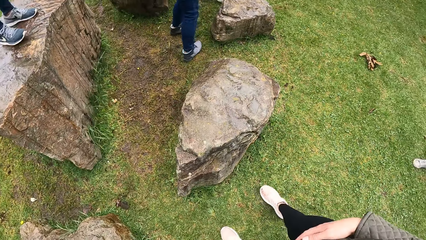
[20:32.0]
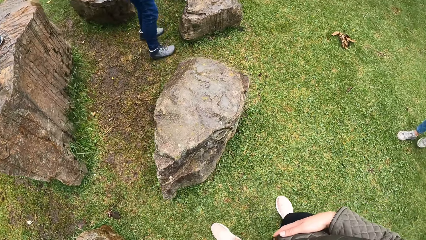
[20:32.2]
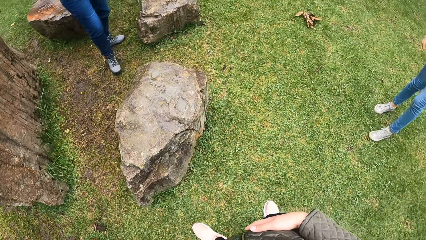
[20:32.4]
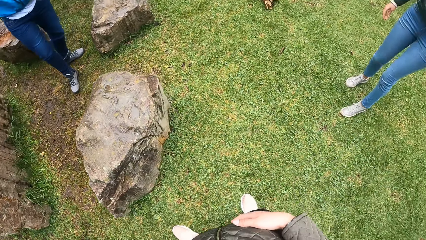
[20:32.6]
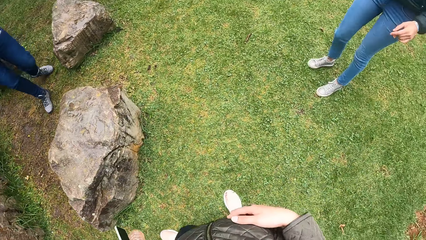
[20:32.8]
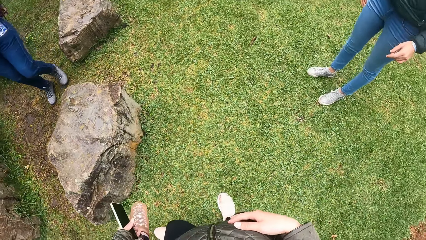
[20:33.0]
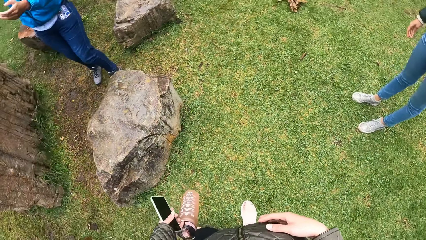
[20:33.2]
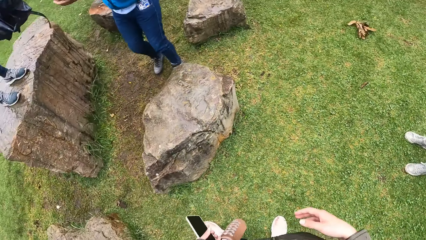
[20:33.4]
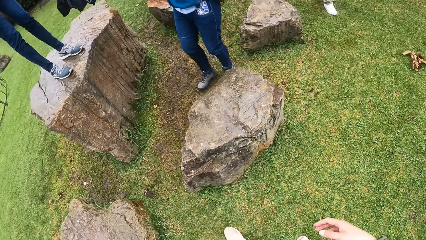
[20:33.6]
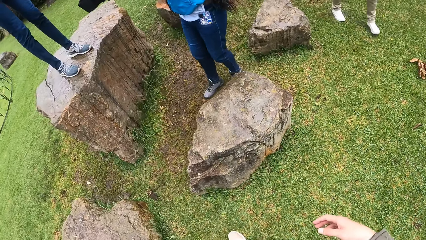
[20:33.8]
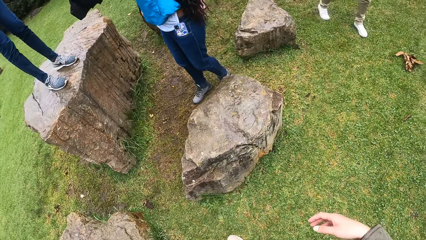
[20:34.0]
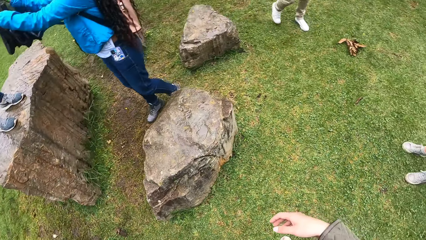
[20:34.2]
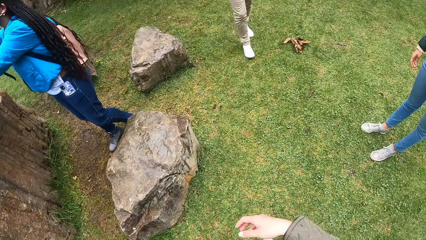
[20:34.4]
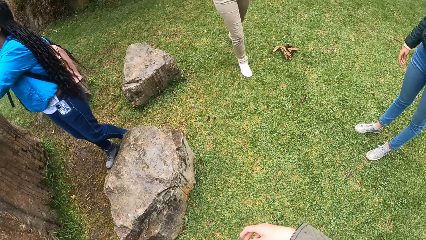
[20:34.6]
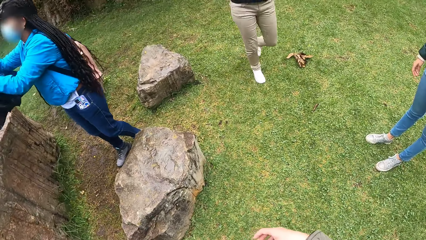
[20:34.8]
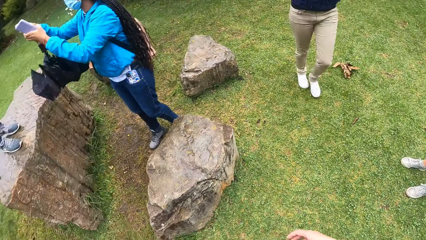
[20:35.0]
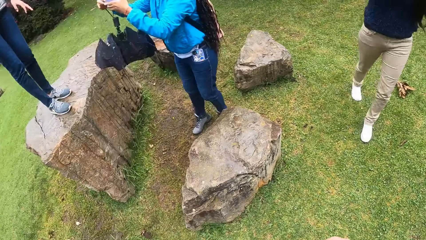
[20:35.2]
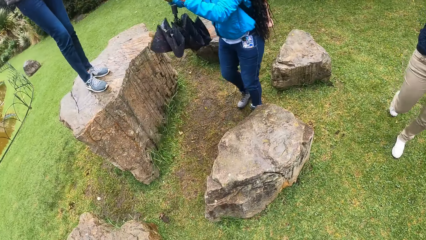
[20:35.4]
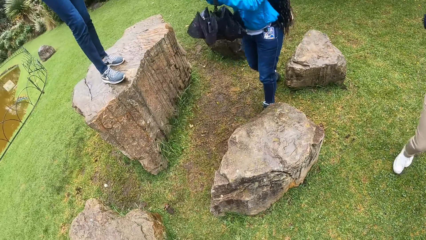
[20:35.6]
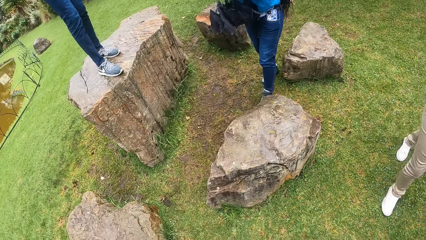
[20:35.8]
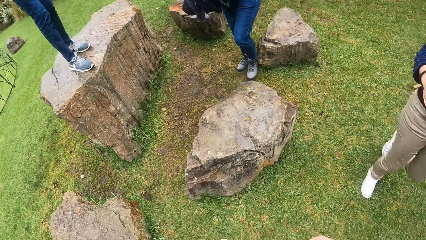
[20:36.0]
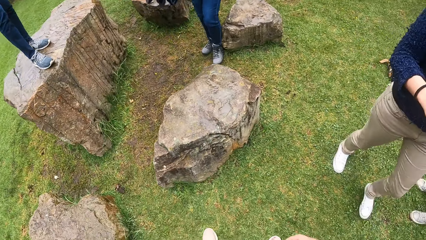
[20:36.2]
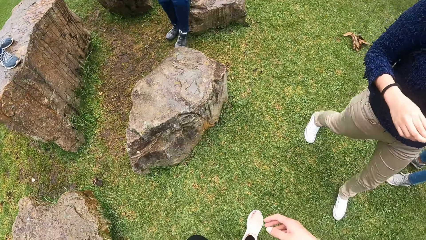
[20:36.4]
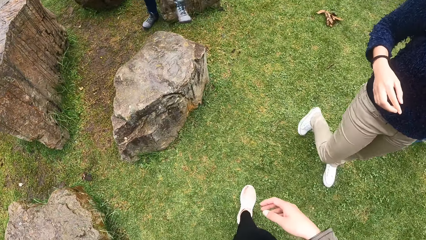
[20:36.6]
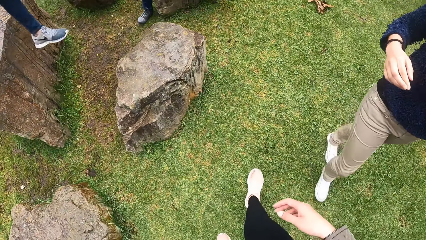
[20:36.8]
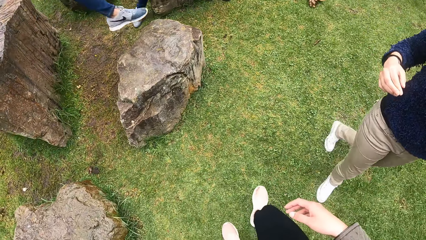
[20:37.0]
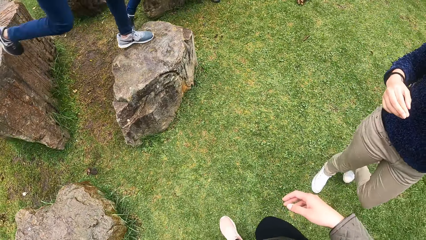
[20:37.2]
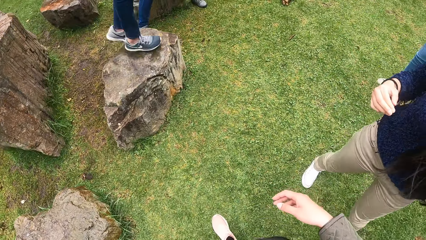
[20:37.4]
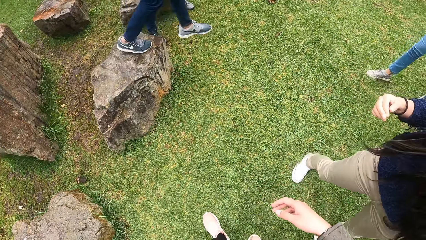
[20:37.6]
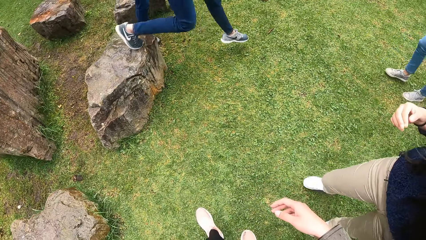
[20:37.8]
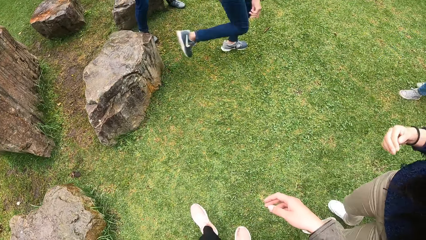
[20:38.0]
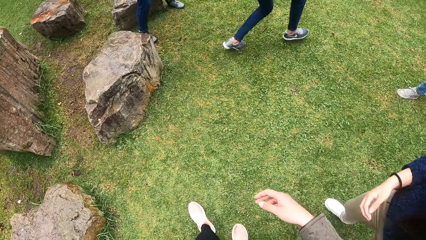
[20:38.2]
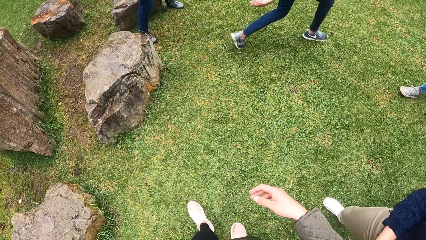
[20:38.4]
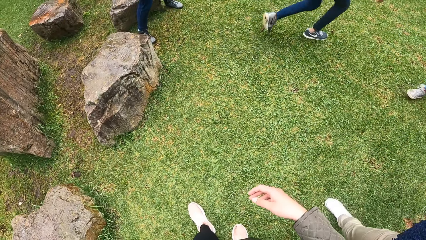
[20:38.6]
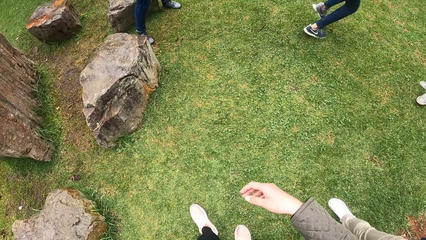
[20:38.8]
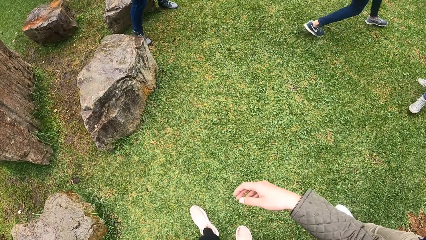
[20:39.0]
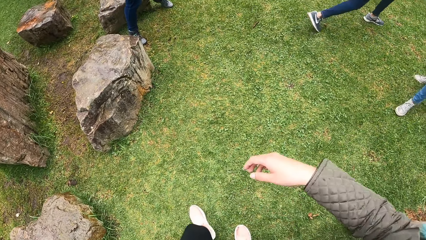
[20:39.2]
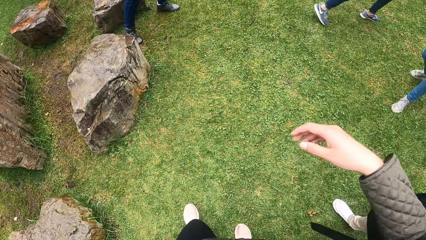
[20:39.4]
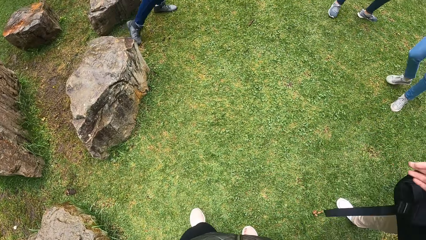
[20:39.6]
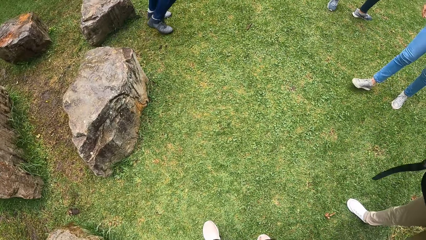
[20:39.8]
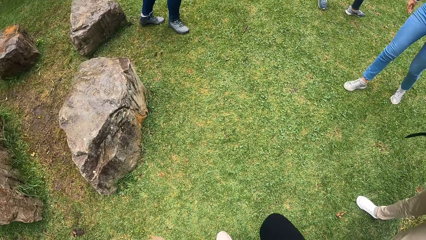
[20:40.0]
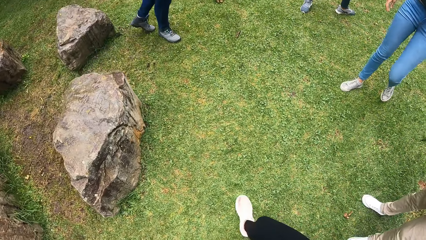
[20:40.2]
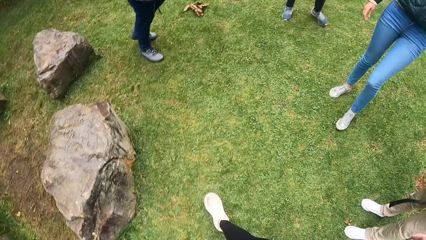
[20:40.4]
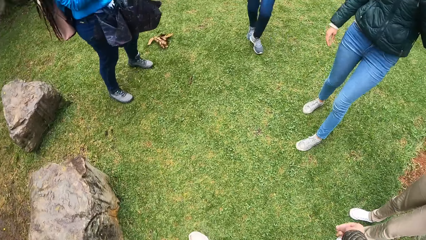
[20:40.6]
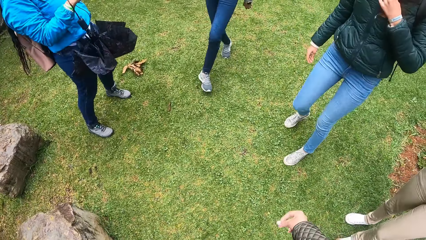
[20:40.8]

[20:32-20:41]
The woman collects a phone and bag from another woman's hands.

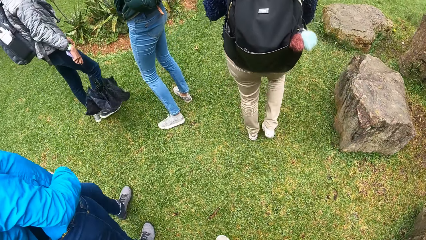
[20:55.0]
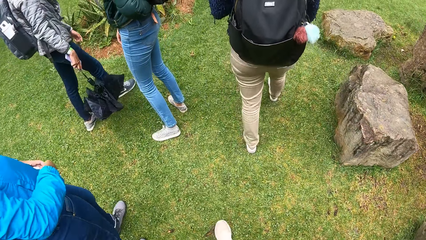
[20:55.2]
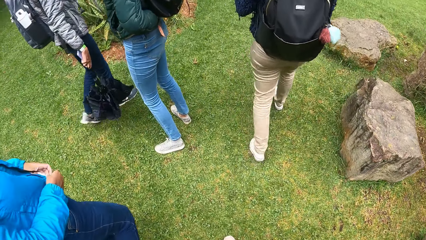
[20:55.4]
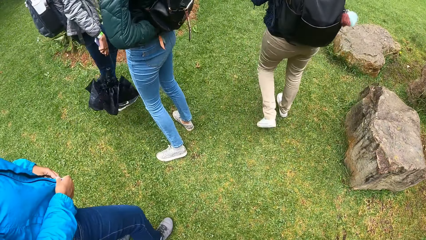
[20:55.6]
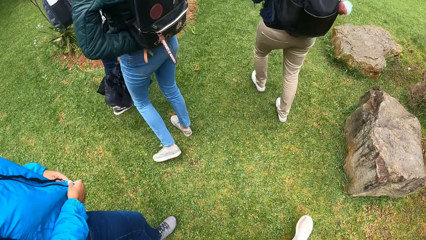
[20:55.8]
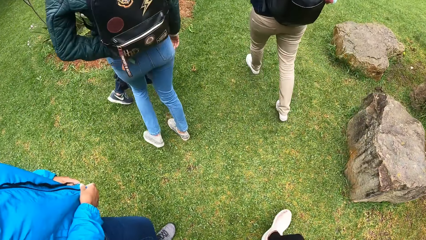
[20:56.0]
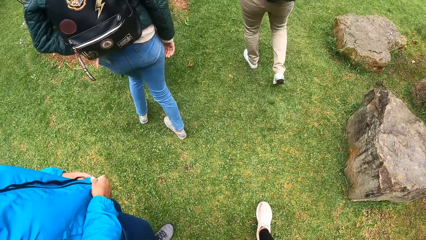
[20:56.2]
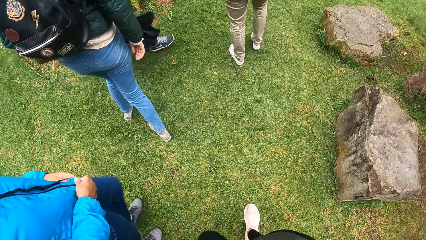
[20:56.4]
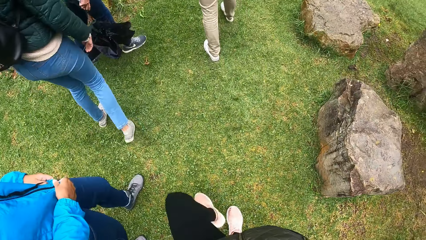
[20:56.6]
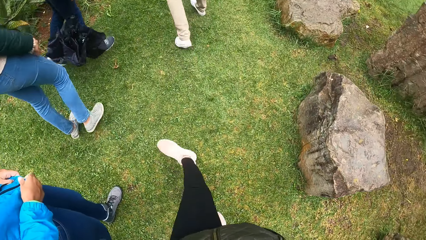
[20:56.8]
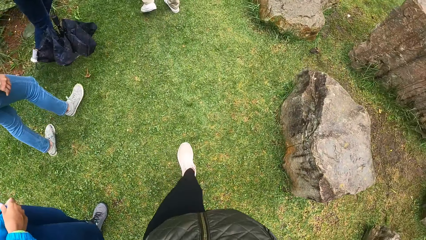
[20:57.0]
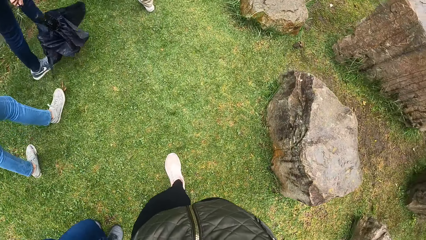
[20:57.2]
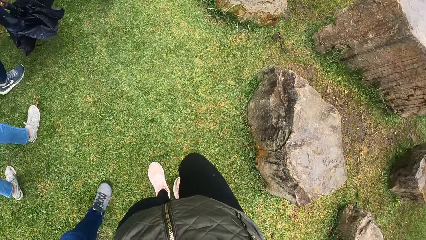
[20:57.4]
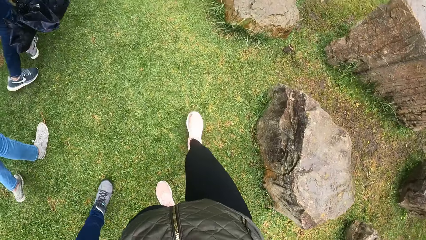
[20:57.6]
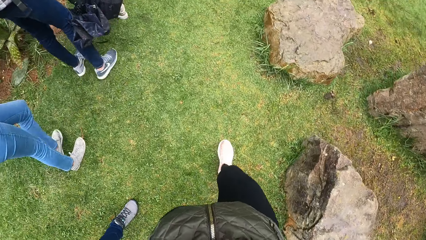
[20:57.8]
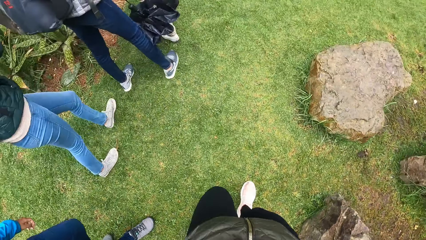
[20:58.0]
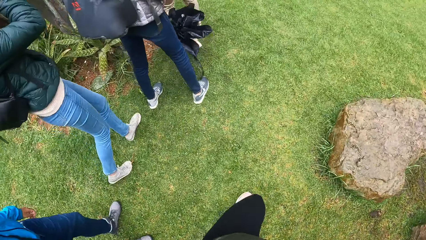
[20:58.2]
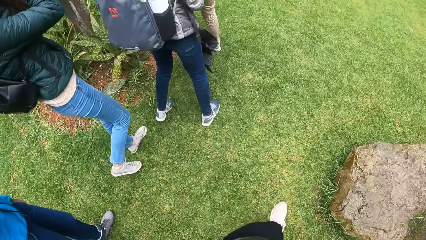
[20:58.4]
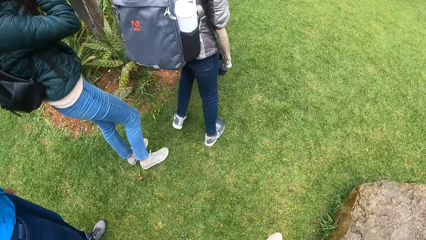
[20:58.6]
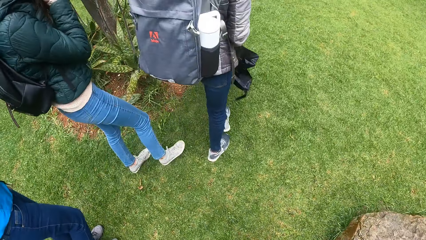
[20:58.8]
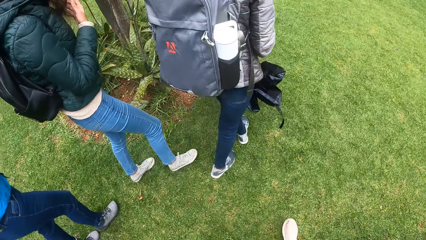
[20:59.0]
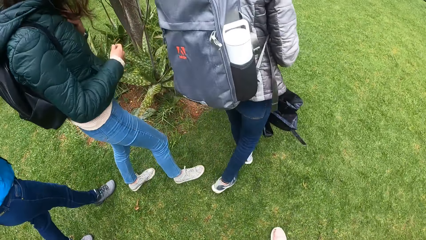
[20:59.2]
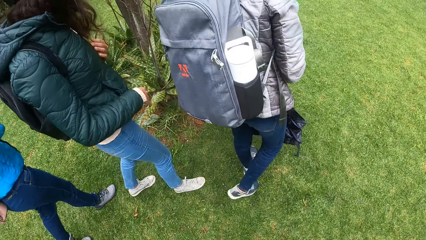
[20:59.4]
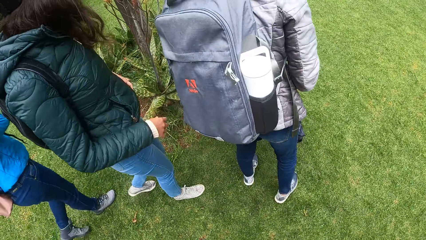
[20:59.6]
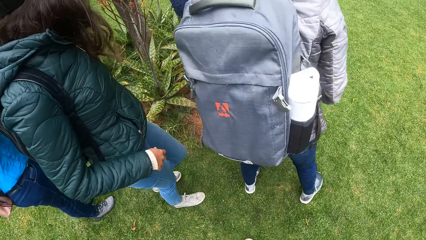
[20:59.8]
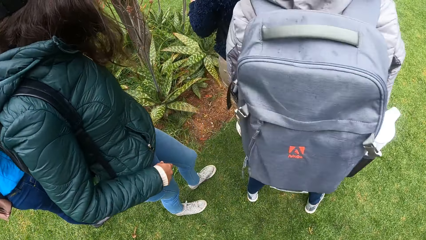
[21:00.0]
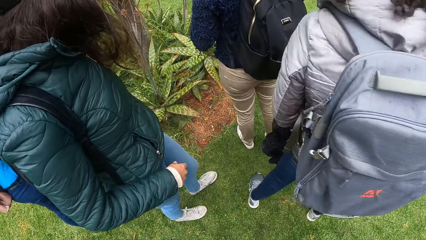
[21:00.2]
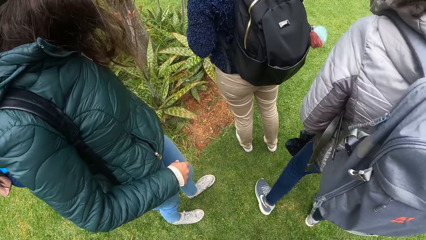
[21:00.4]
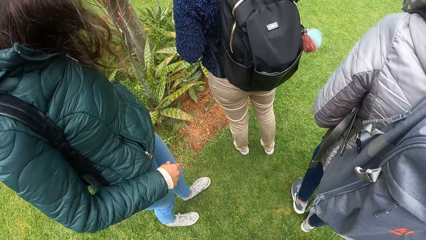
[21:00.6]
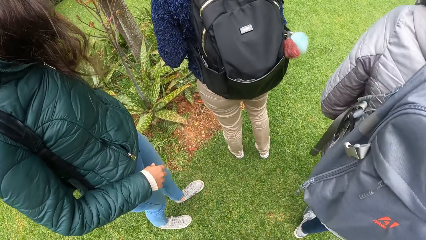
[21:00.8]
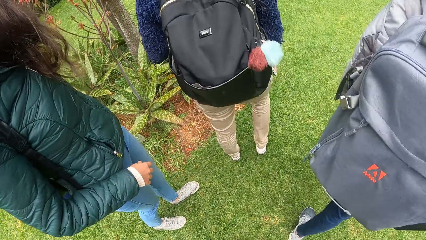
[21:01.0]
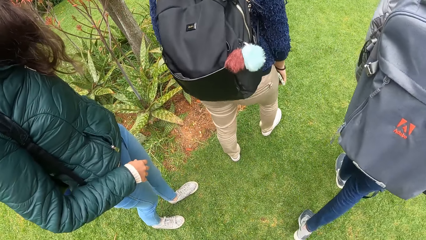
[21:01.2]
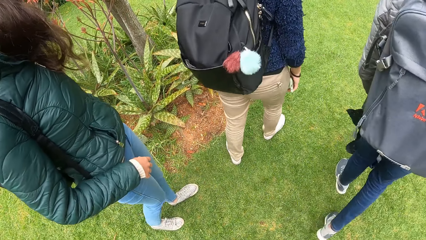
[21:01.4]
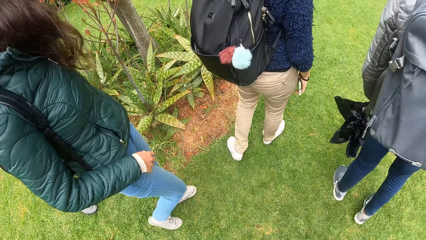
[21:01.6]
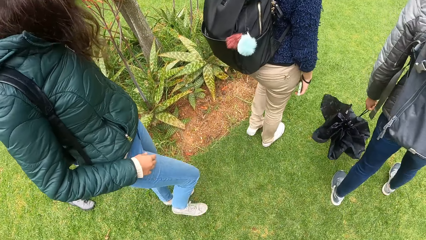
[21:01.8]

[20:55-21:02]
The camera wearer walks.
